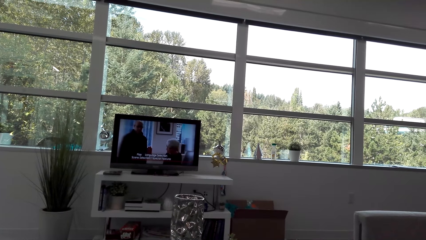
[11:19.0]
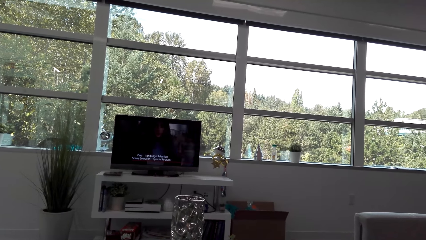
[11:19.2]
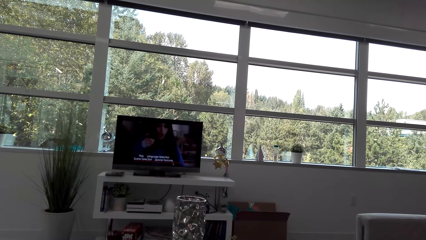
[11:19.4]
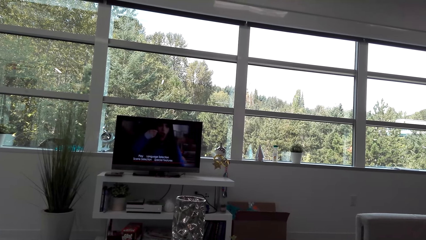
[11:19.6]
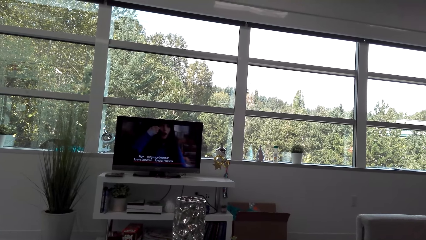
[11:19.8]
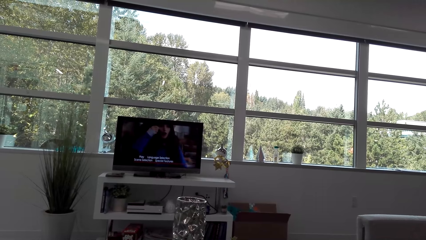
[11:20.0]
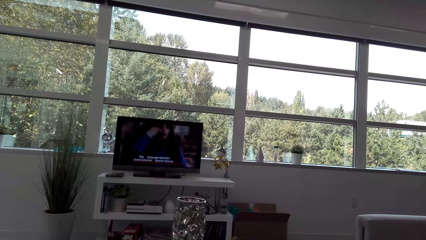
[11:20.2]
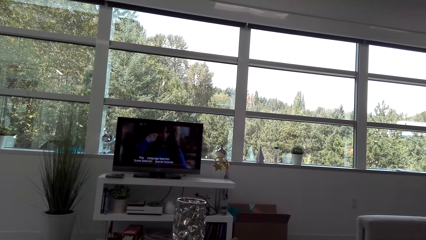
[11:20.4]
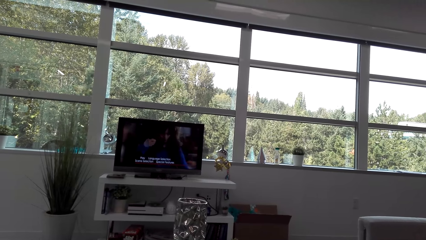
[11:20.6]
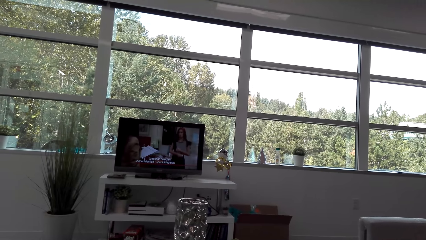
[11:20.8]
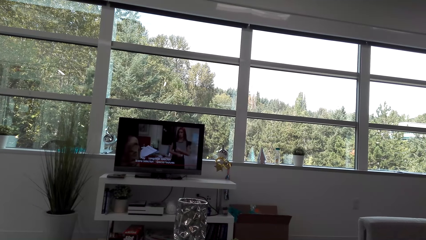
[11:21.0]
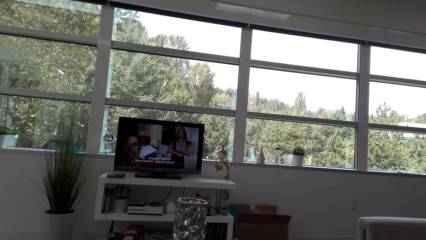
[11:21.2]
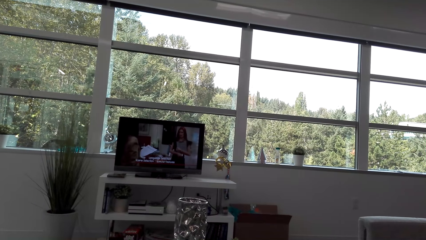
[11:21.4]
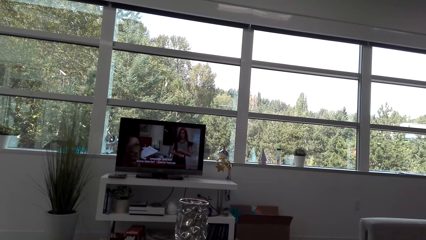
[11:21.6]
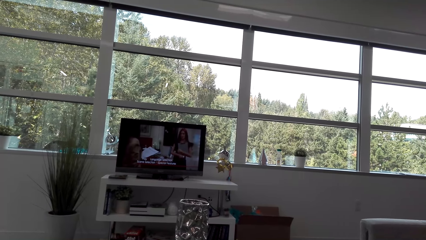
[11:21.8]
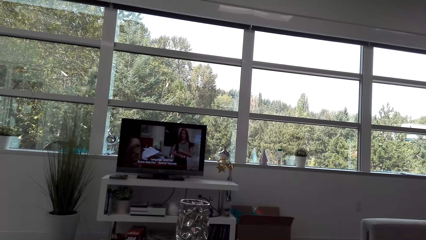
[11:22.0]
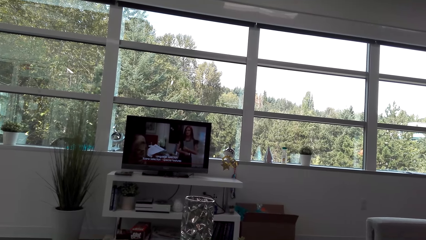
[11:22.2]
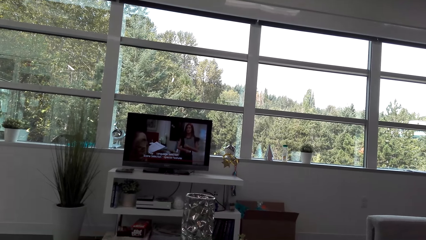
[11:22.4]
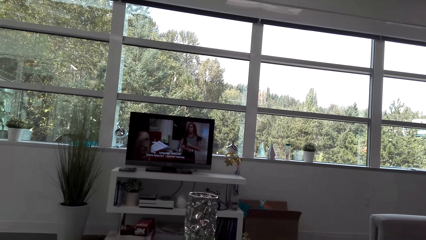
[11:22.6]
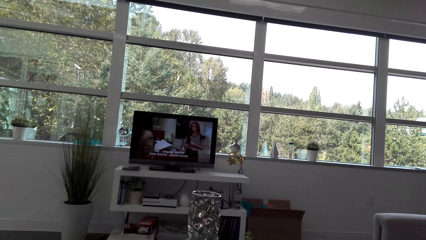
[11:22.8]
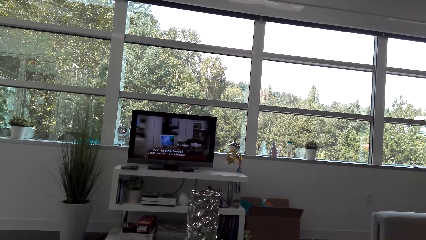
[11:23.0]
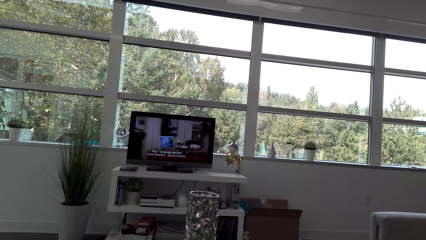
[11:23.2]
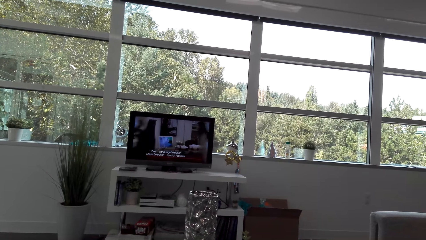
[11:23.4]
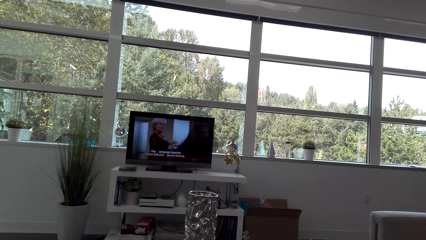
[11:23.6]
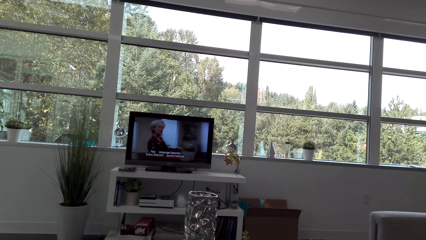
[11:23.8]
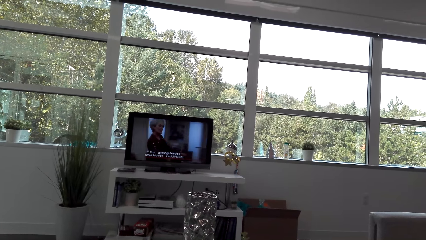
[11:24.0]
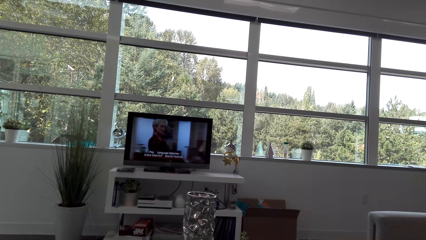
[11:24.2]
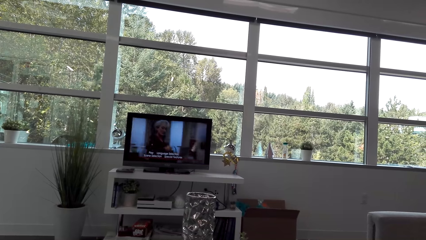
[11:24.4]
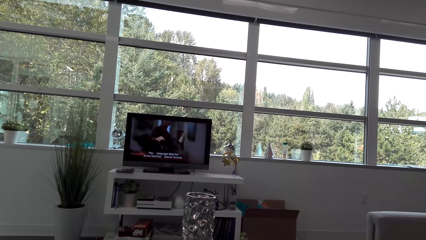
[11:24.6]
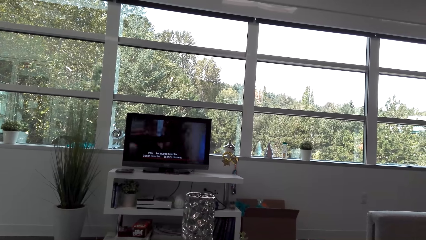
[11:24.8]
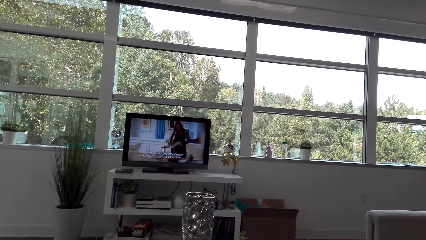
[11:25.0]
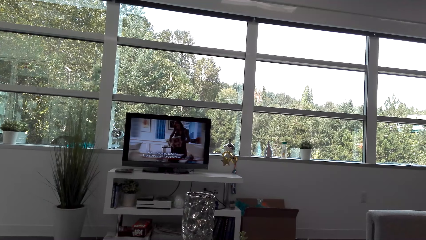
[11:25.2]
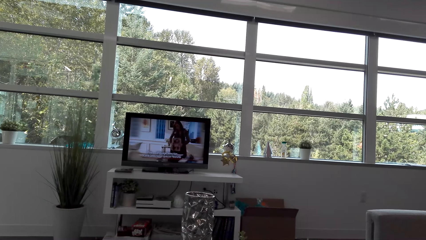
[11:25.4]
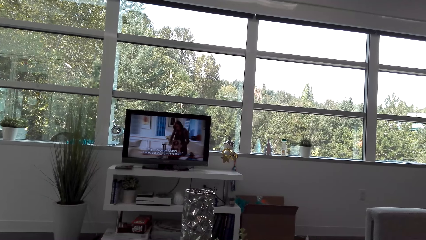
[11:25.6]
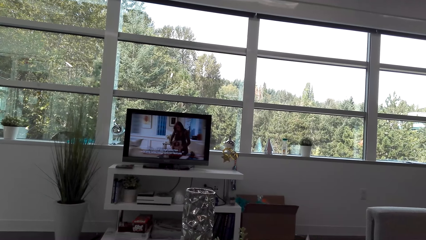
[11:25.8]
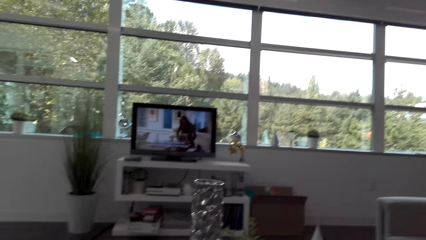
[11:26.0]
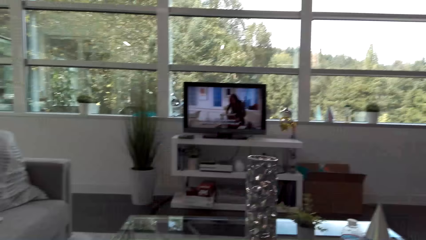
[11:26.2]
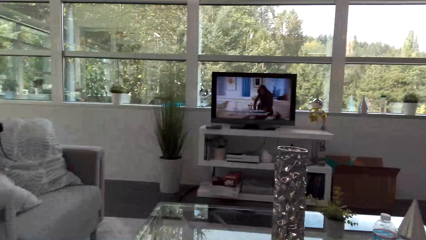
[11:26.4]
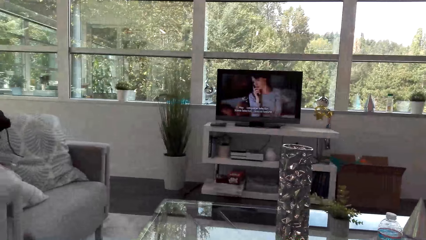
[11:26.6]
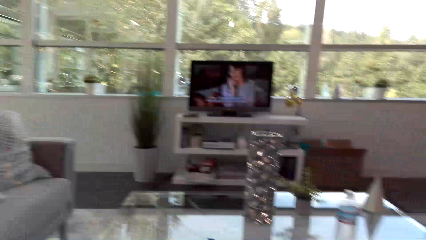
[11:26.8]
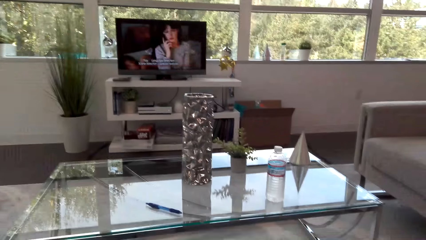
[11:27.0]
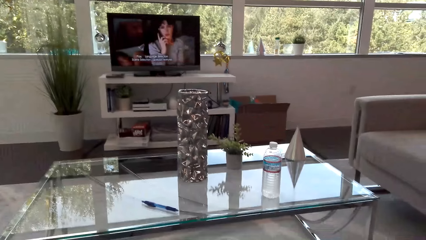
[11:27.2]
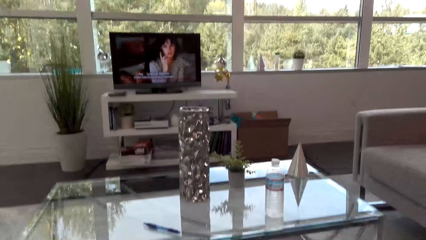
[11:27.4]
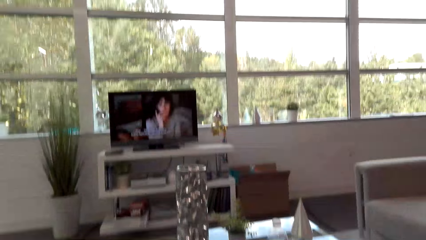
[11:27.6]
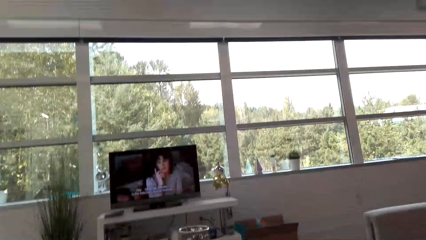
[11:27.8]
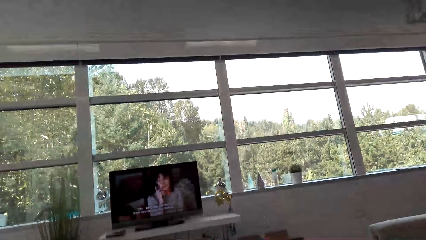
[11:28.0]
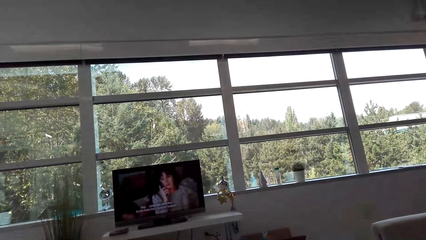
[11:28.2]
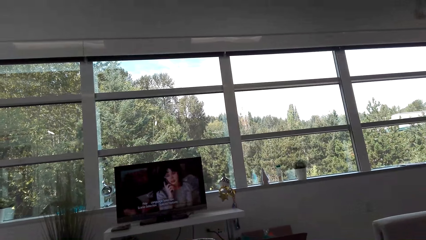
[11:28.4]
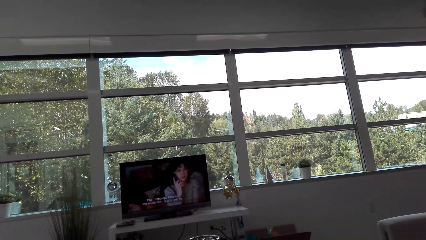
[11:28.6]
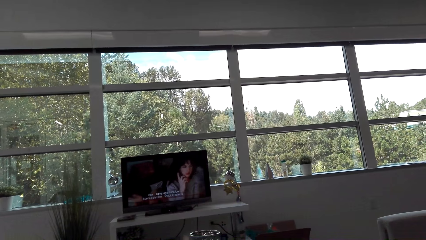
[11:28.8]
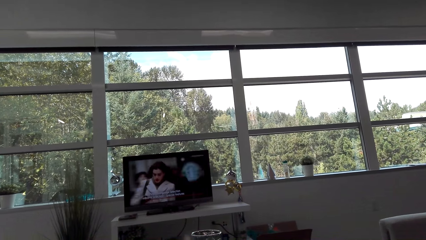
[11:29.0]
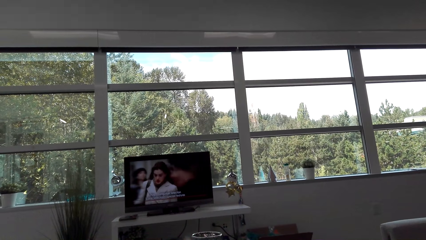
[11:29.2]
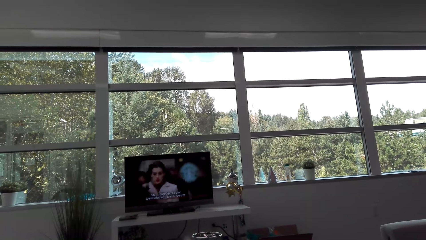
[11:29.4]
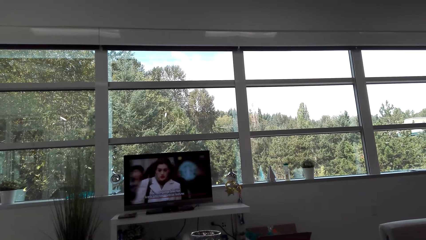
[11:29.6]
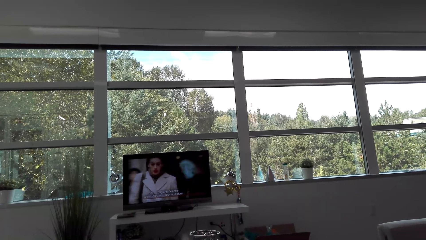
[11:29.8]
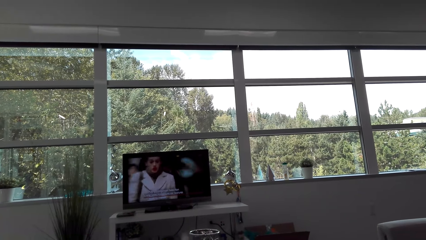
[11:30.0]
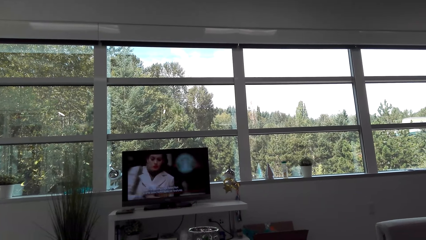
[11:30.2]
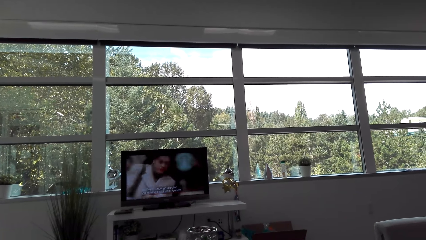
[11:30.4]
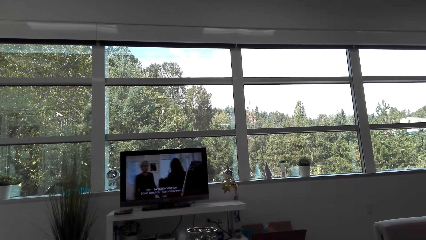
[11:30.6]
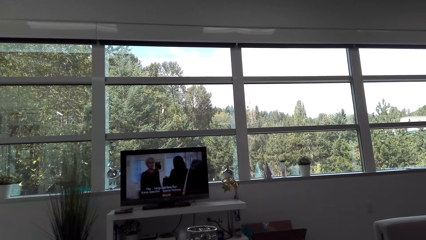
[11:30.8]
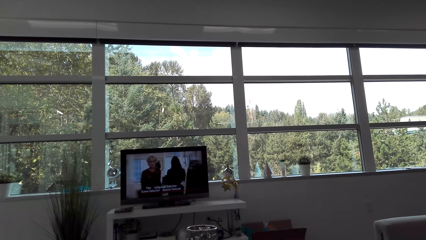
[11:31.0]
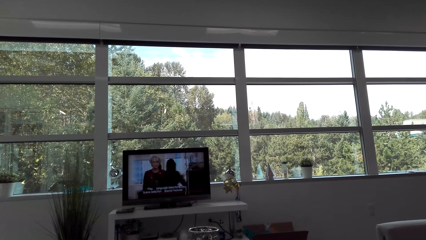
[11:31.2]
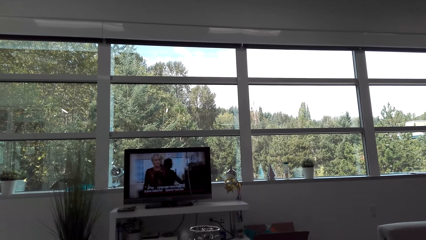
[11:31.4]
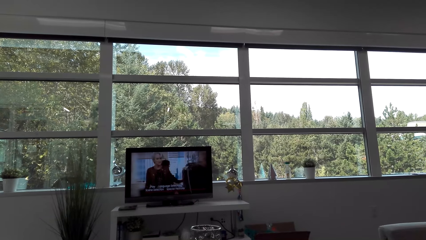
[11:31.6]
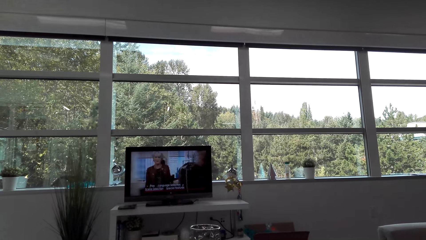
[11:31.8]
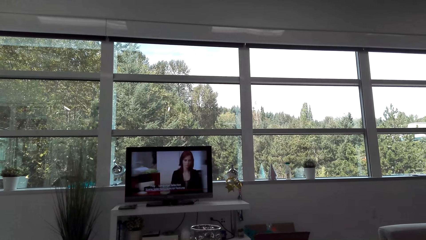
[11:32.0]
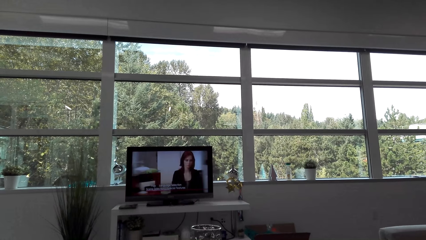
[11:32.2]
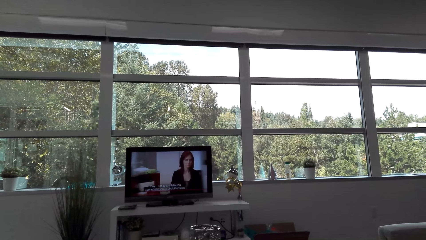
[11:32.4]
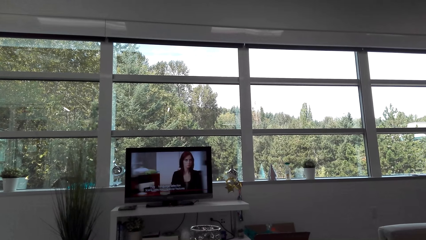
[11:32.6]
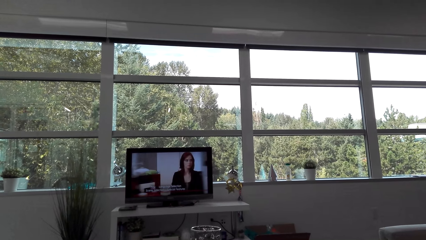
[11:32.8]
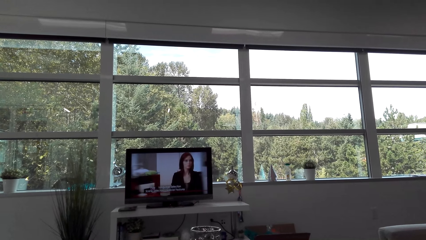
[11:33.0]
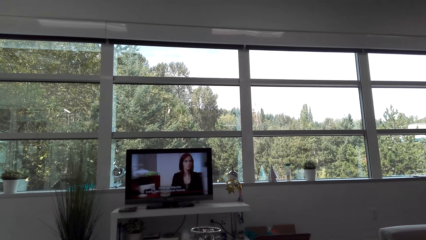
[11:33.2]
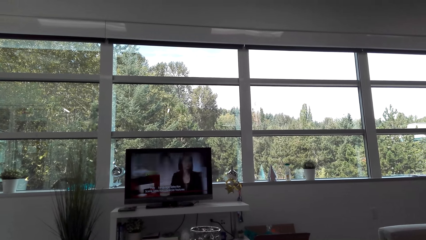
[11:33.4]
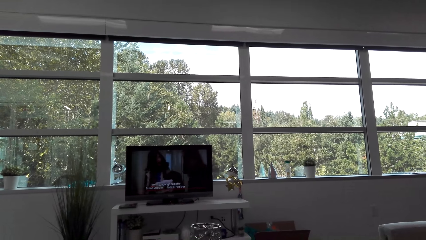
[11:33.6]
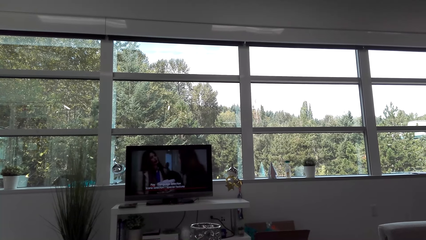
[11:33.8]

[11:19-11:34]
The camera wearer looks around. They watch the TV.
